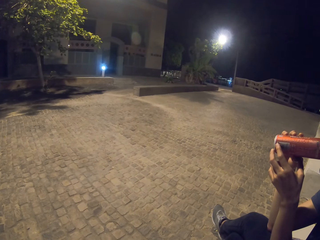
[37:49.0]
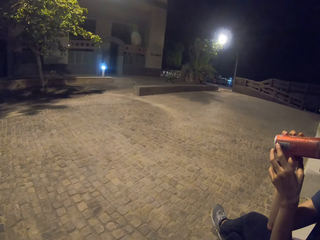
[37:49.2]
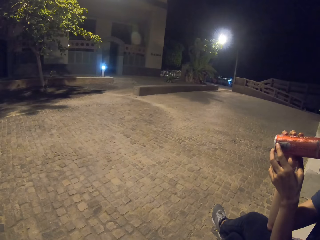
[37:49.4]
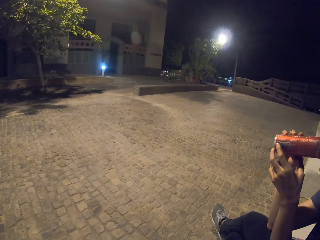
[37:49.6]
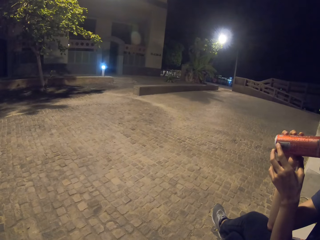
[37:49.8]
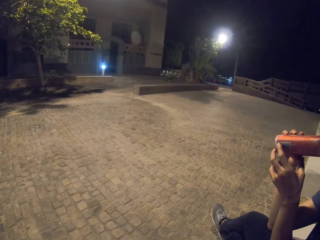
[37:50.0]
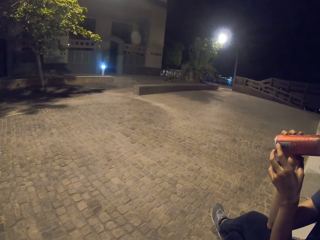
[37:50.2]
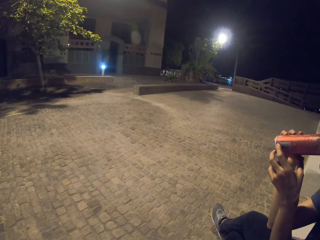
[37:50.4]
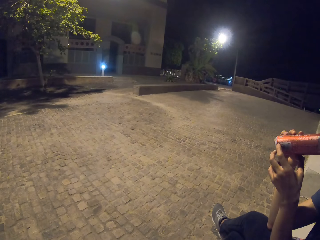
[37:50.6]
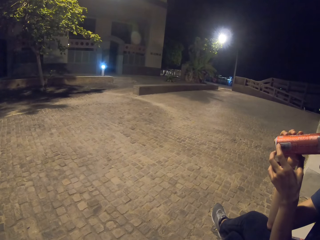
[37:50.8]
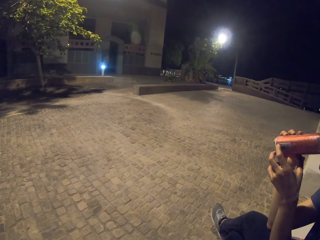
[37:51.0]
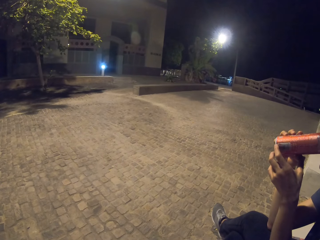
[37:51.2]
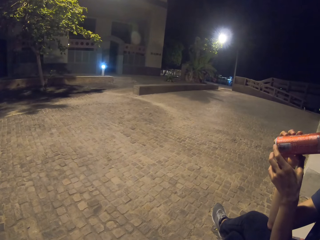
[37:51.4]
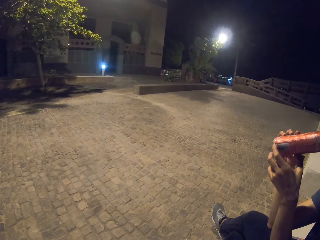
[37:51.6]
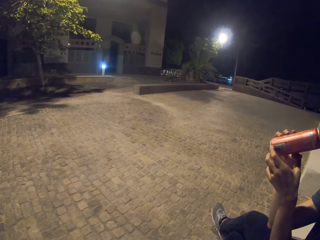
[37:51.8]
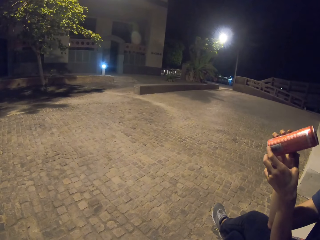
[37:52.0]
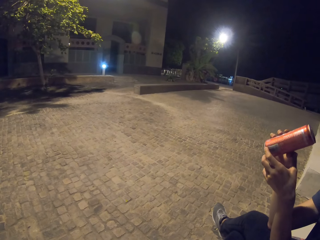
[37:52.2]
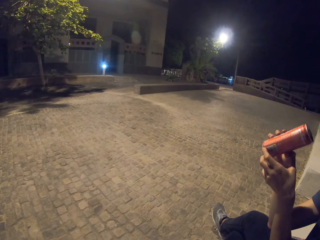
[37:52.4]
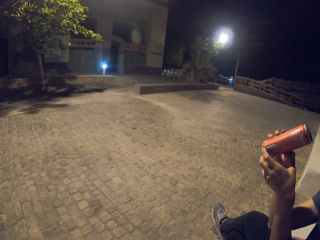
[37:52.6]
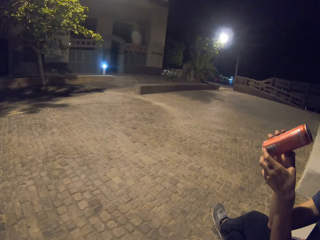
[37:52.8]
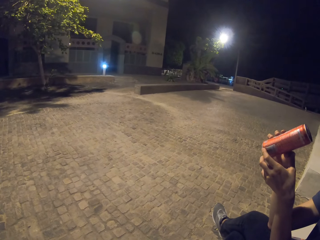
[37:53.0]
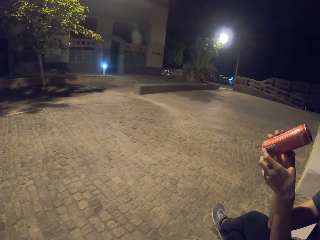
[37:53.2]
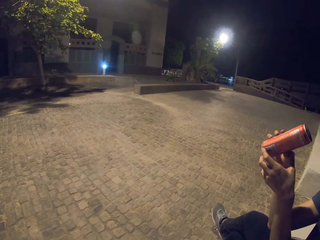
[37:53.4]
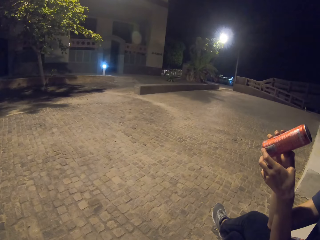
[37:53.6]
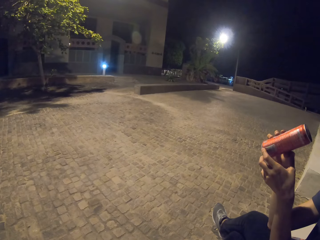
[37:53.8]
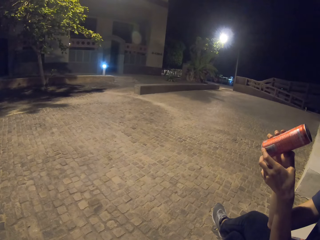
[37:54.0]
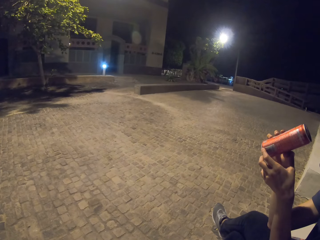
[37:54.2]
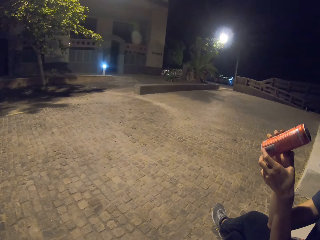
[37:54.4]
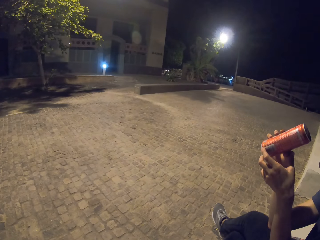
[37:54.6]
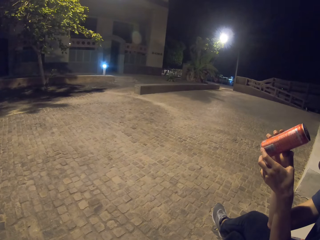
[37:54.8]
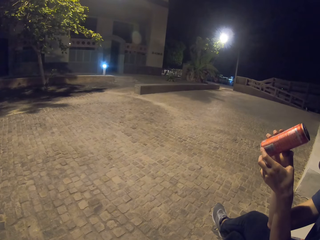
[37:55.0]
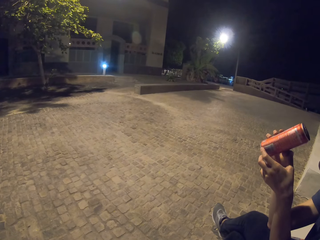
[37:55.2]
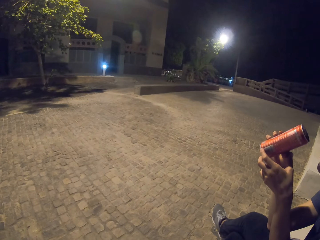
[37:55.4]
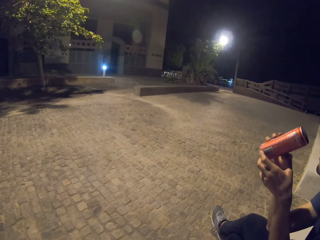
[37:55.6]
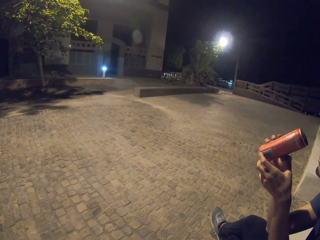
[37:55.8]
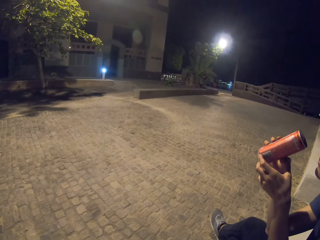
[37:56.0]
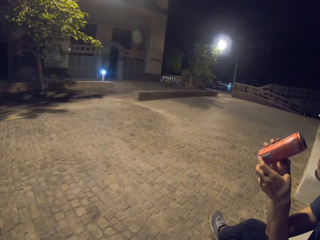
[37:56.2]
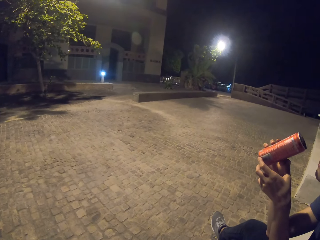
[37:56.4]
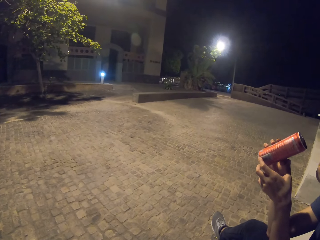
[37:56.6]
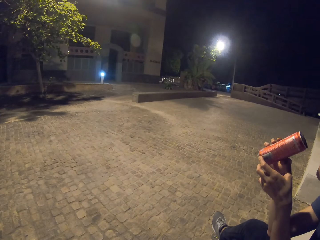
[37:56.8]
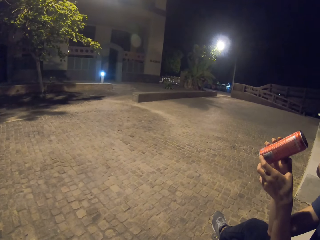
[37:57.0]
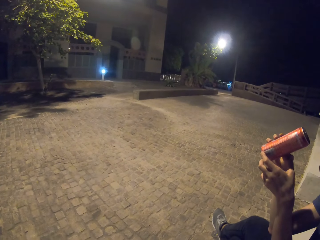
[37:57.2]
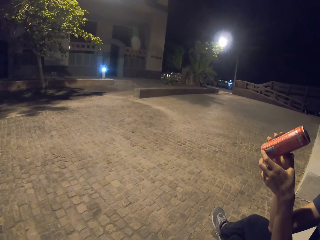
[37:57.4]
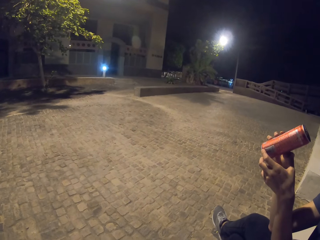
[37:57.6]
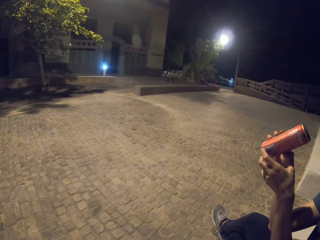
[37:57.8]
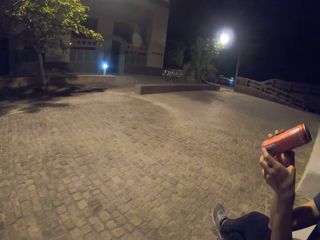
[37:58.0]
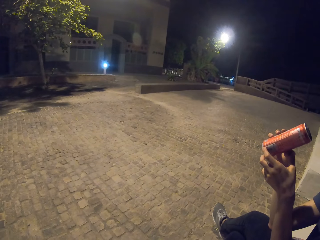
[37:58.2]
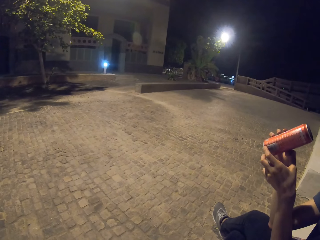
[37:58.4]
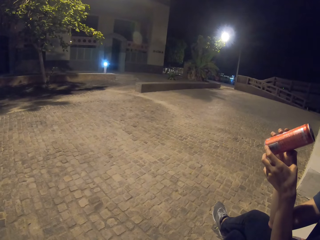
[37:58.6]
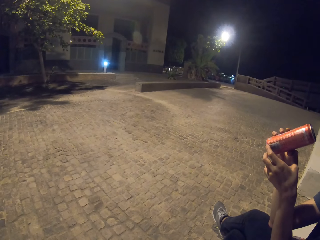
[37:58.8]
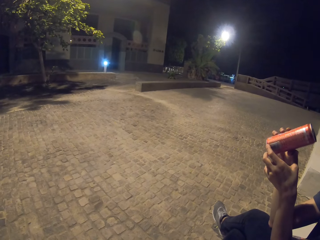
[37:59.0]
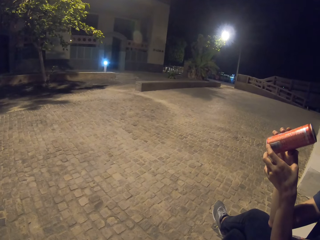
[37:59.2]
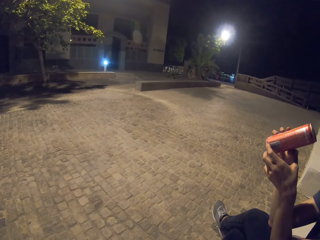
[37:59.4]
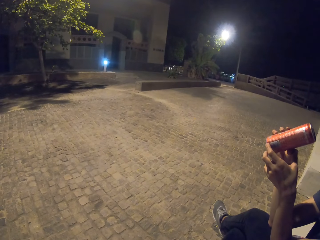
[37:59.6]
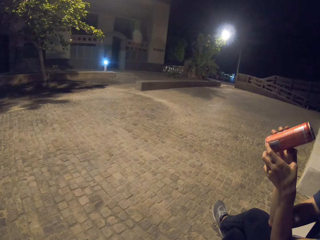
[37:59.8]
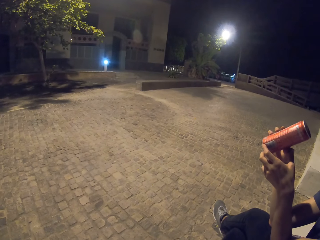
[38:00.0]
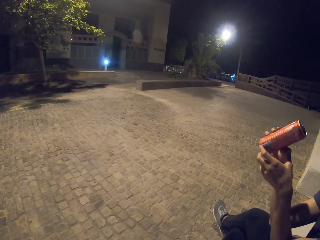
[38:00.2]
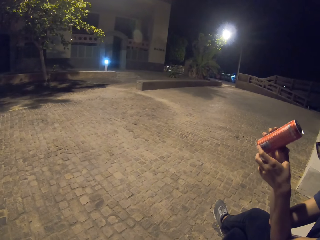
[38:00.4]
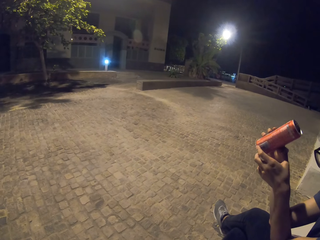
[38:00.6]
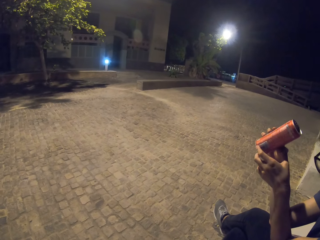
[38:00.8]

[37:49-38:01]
A lady holds the can of soda up.

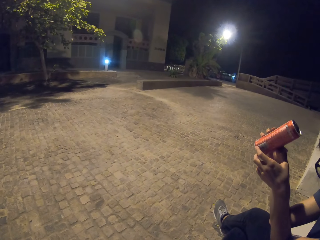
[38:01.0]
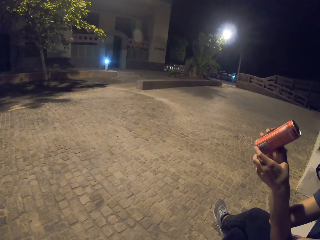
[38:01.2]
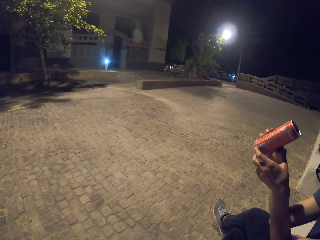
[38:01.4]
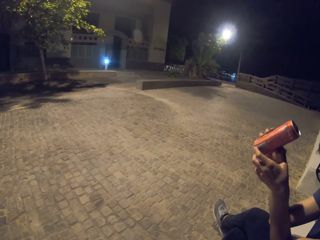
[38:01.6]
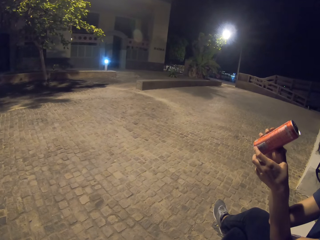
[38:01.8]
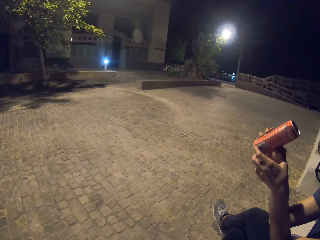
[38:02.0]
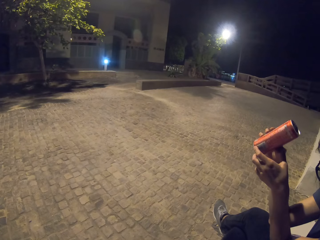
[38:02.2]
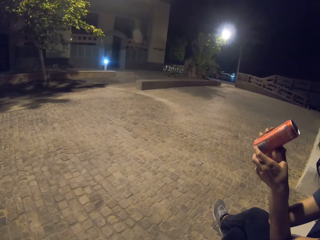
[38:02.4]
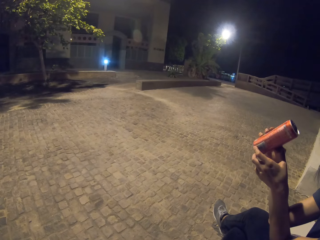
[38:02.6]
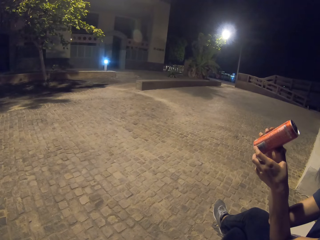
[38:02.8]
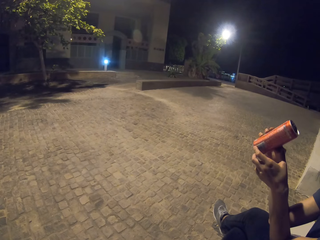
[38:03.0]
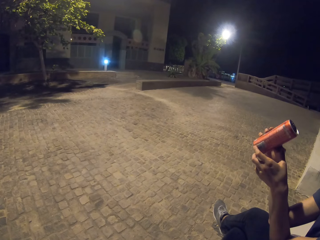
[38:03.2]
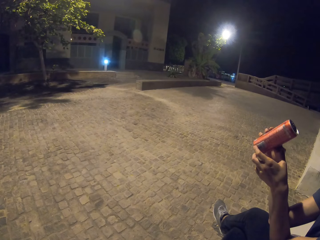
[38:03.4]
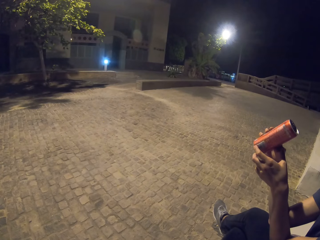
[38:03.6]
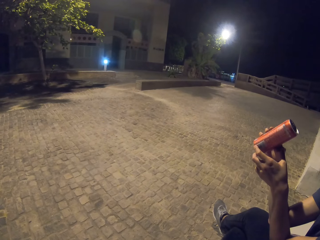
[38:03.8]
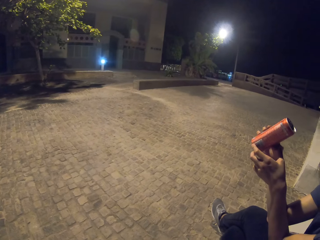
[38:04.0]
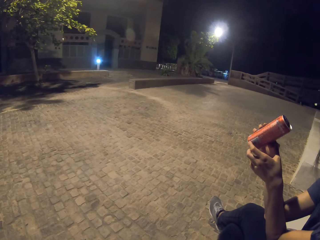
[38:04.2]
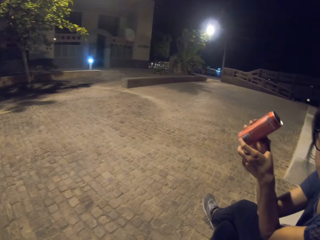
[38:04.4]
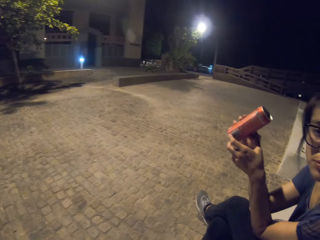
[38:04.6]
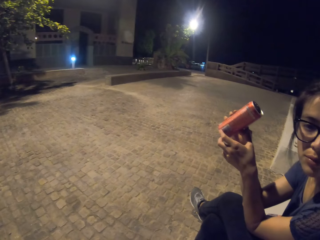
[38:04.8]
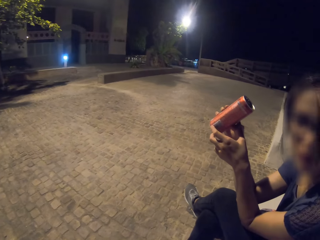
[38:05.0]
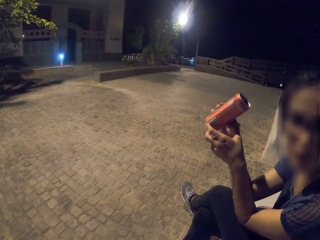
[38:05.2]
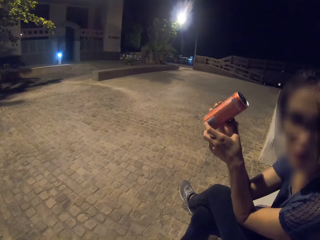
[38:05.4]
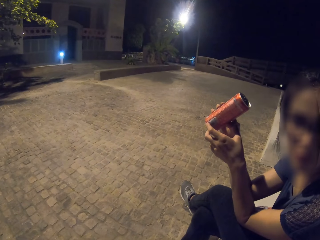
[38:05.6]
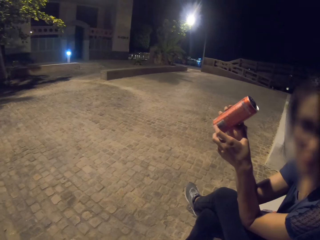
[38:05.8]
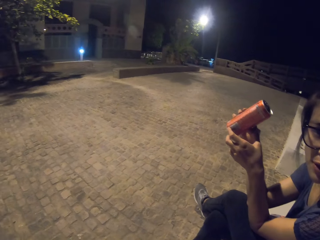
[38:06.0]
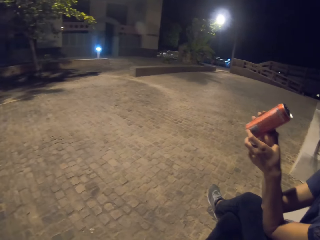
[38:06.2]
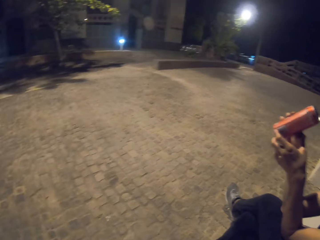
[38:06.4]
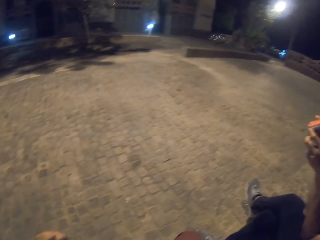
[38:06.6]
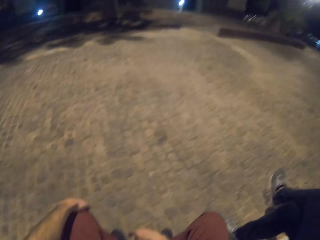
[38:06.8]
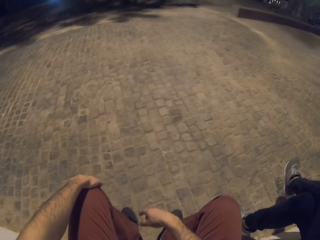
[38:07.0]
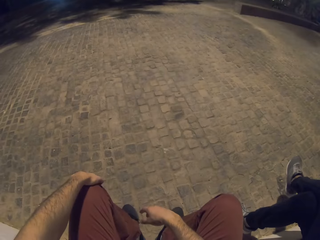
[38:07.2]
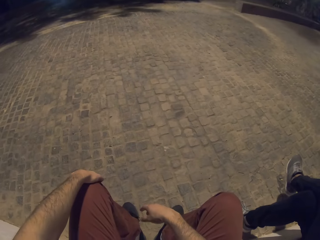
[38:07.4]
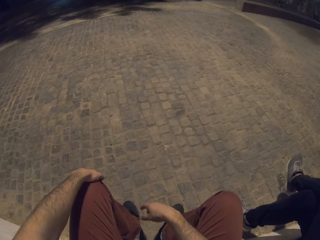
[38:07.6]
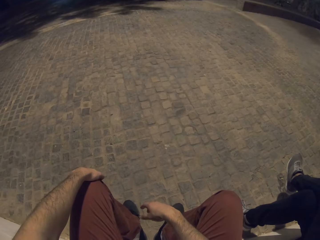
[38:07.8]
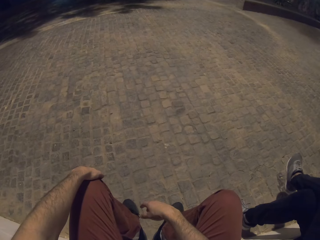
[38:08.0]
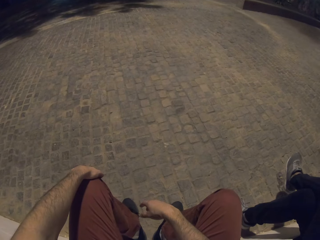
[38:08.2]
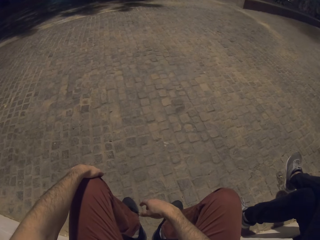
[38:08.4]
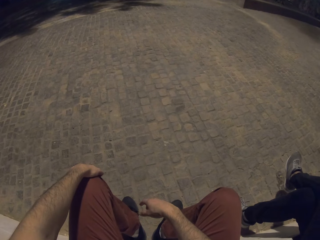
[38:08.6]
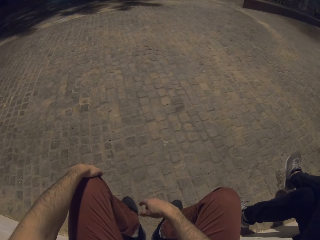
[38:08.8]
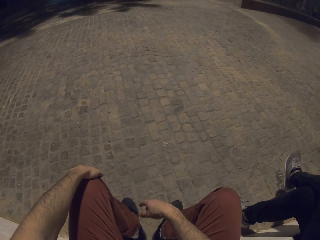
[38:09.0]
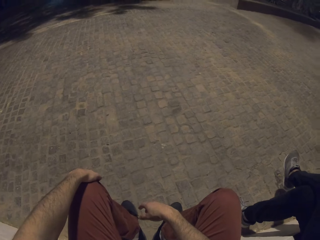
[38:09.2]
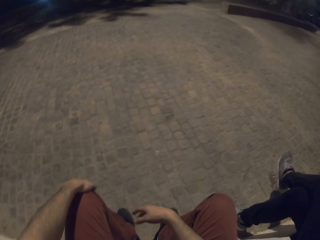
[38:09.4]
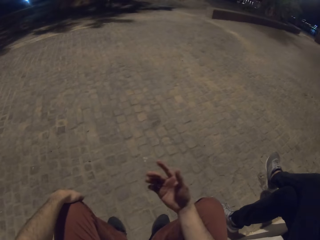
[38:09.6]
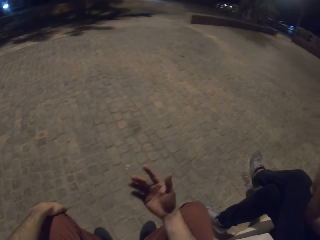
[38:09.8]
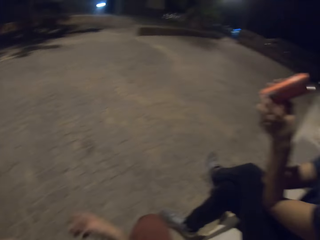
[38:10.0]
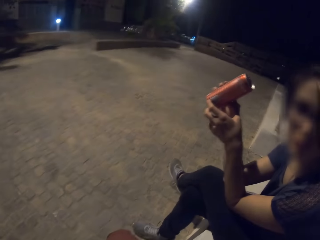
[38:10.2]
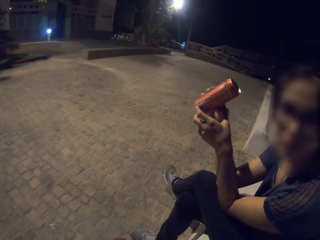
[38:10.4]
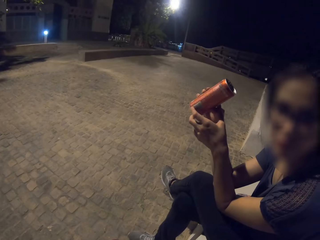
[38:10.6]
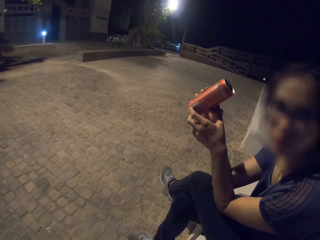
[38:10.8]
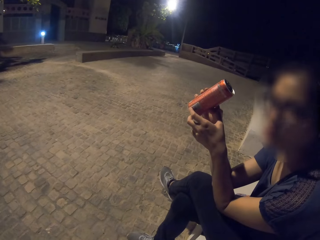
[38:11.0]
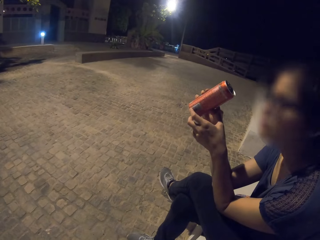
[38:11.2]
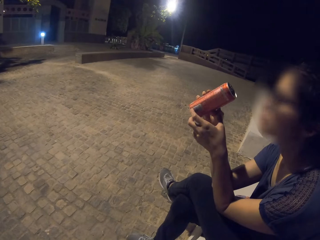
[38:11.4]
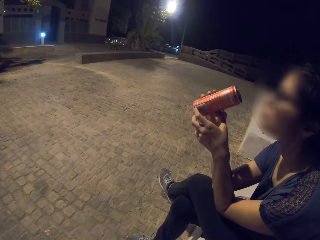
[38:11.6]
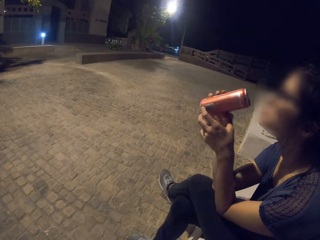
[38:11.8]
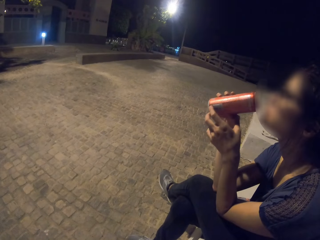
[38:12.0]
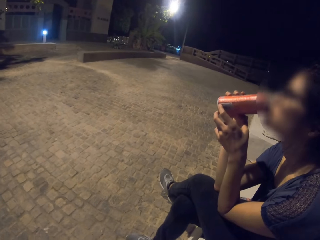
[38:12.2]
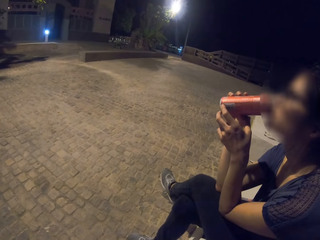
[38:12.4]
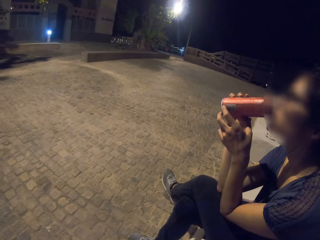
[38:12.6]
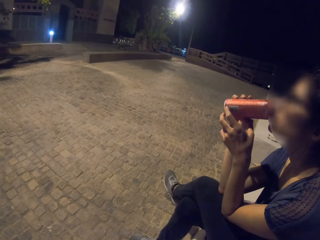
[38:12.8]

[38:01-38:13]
The camera wearer interacts with a lady.
